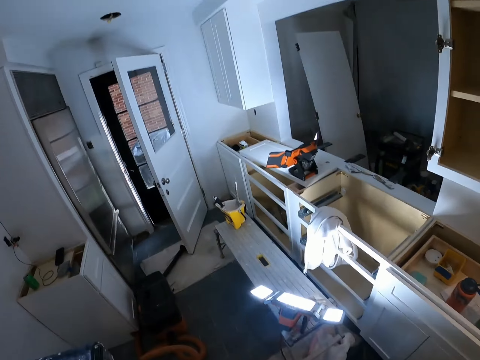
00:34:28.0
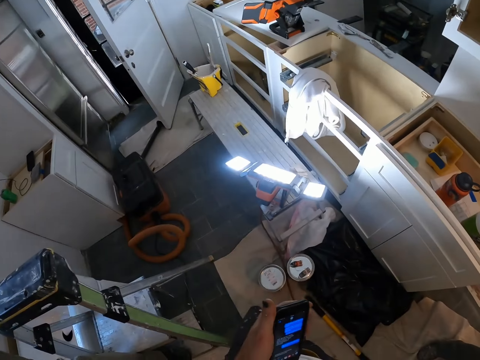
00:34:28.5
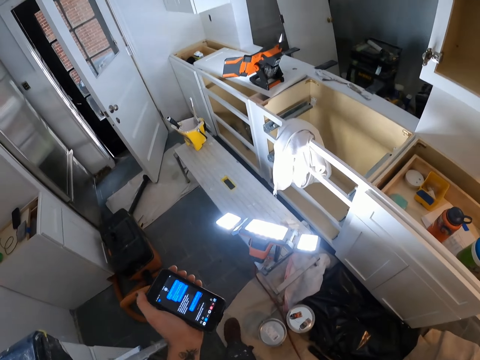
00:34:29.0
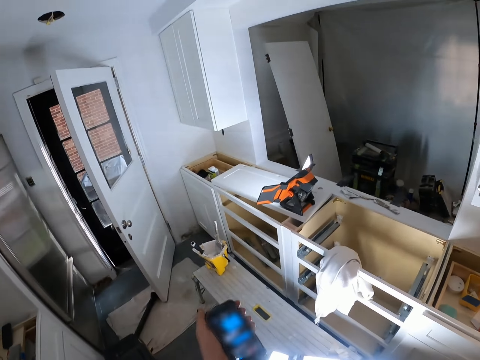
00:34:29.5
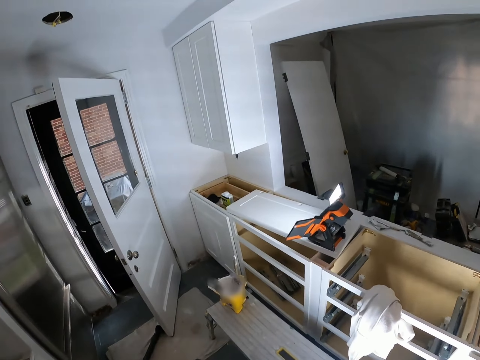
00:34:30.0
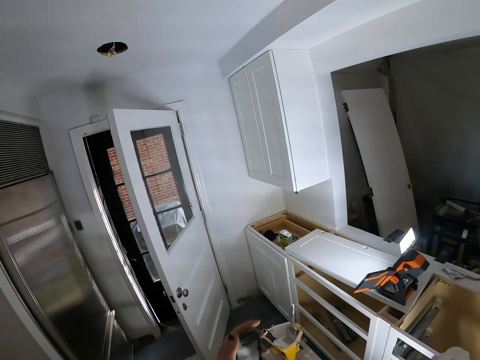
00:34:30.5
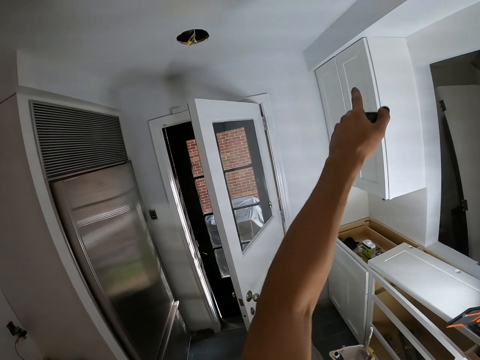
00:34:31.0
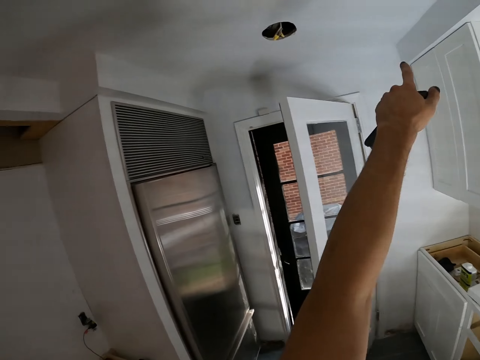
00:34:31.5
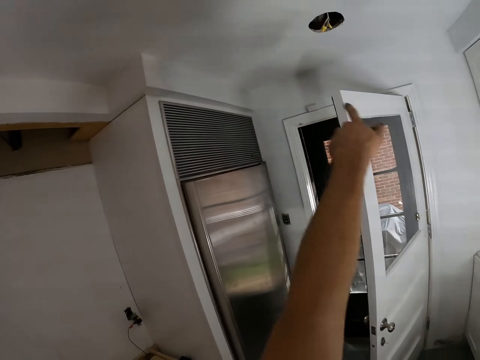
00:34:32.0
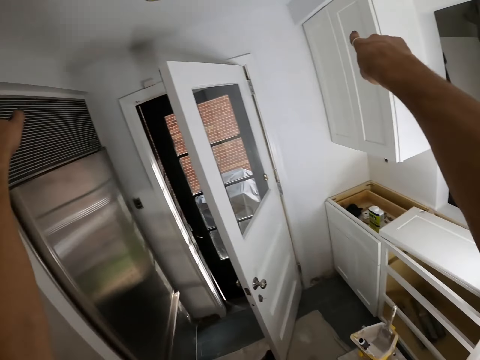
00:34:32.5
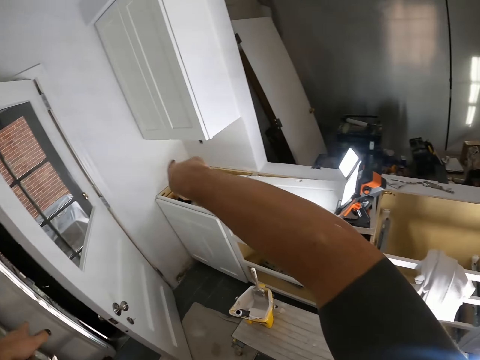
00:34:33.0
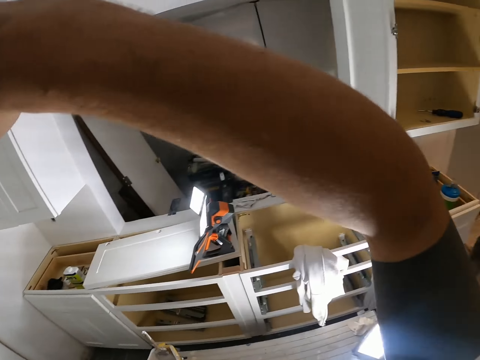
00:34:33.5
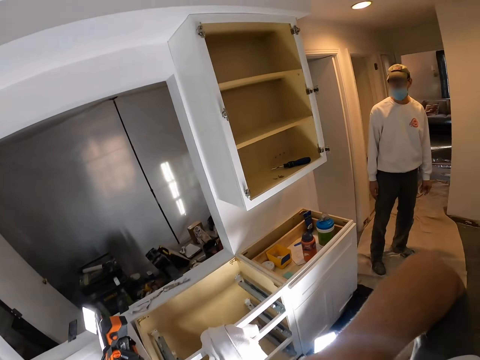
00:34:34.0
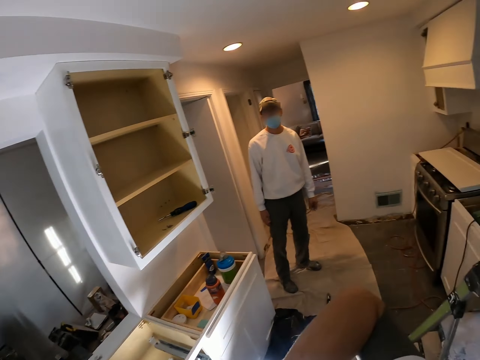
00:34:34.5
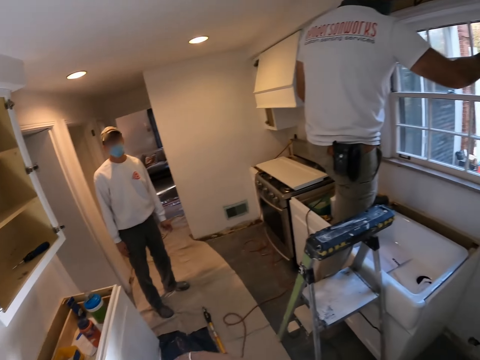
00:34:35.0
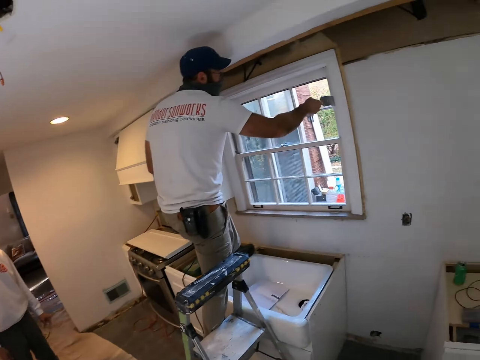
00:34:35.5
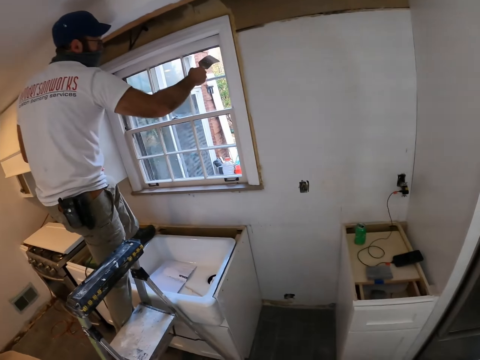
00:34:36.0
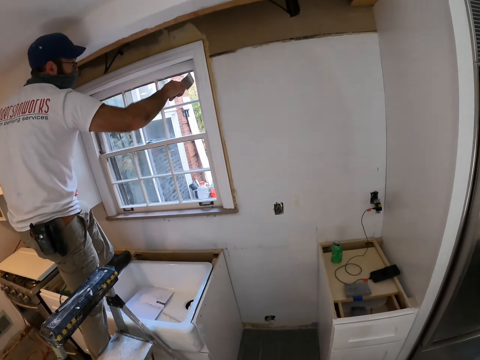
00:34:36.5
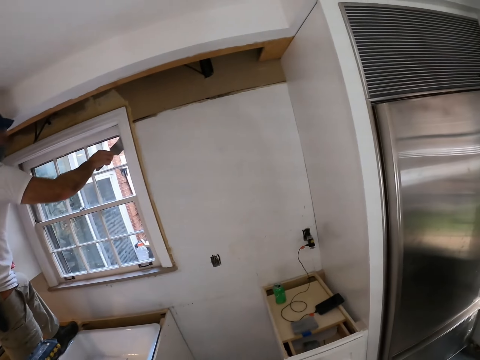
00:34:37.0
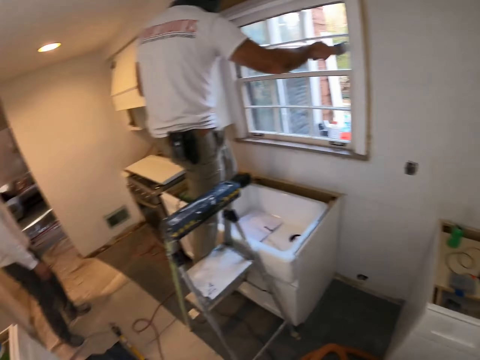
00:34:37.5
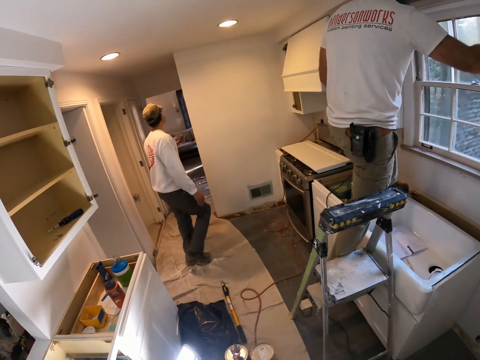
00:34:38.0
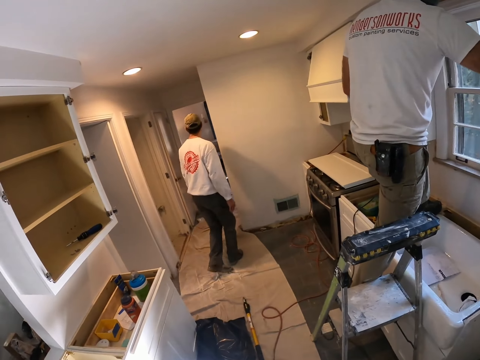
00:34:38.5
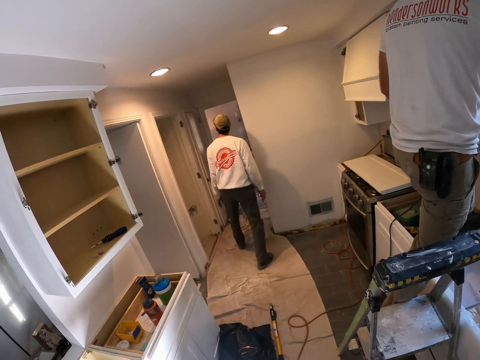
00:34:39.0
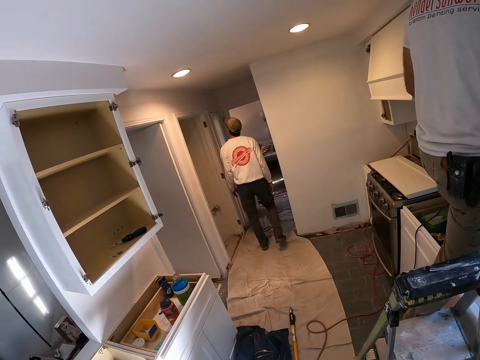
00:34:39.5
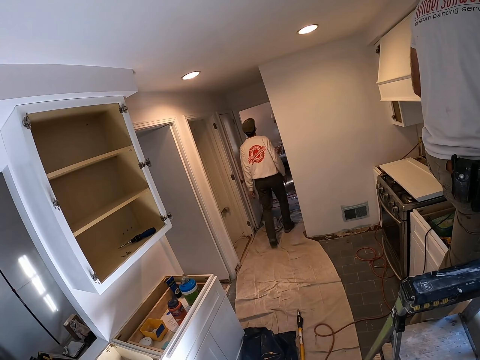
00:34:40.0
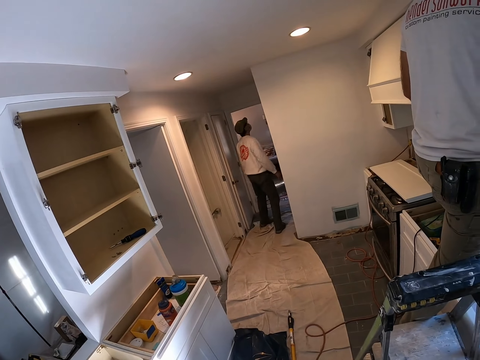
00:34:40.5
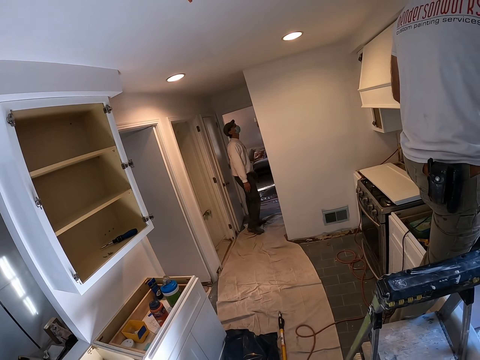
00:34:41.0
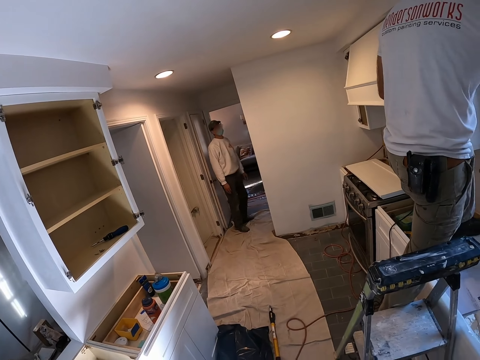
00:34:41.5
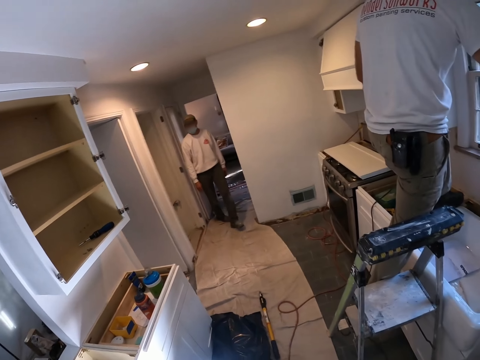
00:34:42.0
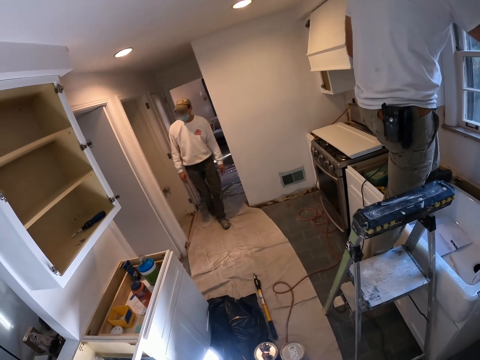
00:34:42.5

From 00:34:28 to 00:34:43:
The camera wearer looks around the house. He gestures with his hand. He points at a wall. He looks around the house. A man paints the wall. Another person moves around.

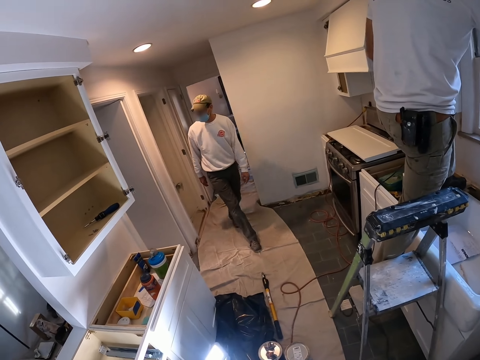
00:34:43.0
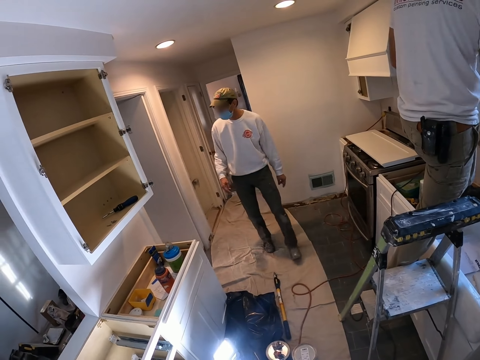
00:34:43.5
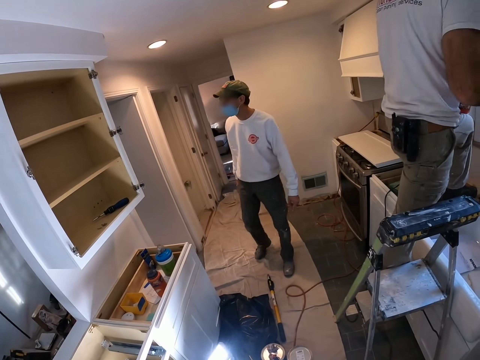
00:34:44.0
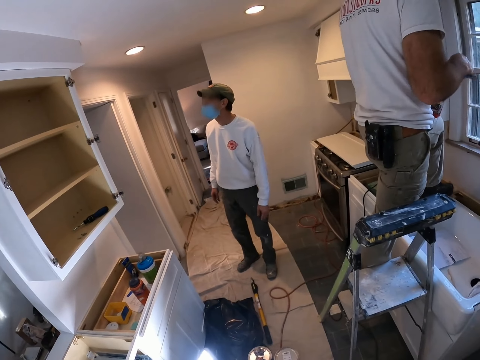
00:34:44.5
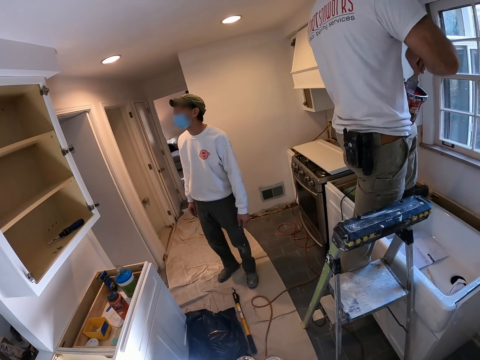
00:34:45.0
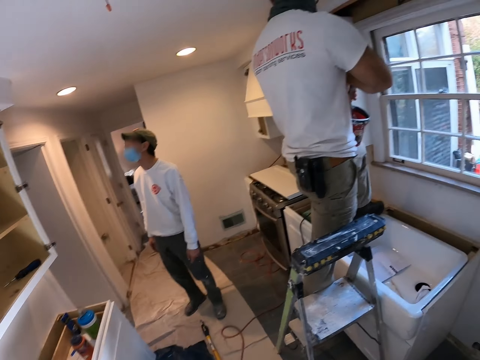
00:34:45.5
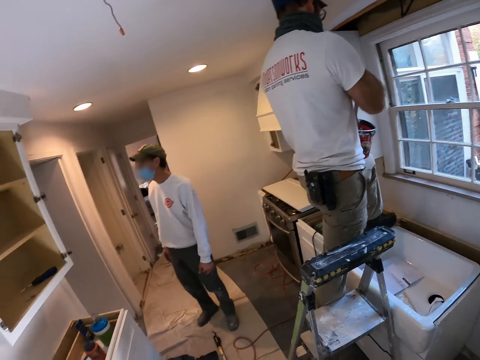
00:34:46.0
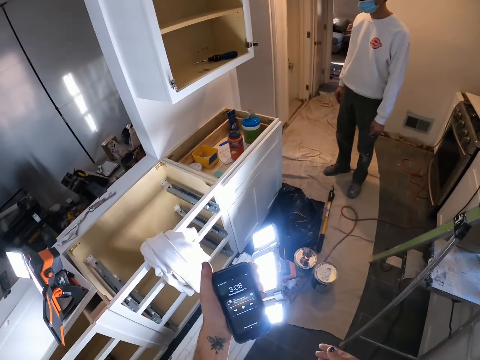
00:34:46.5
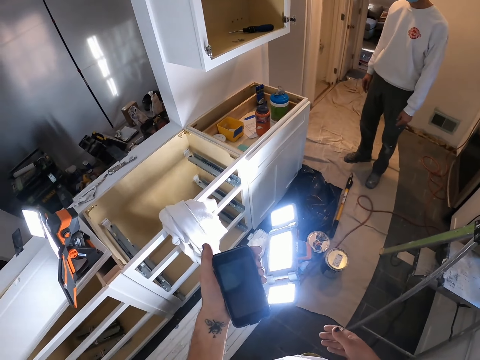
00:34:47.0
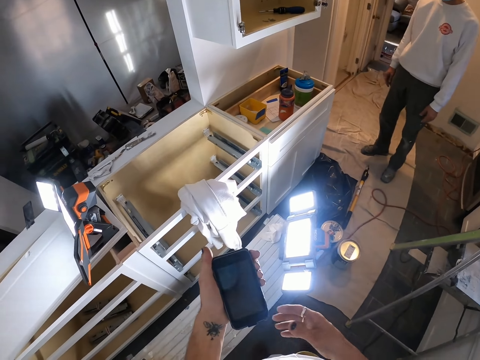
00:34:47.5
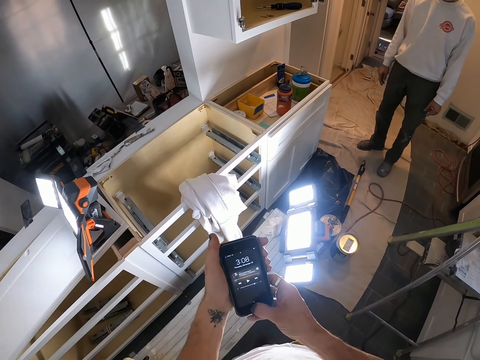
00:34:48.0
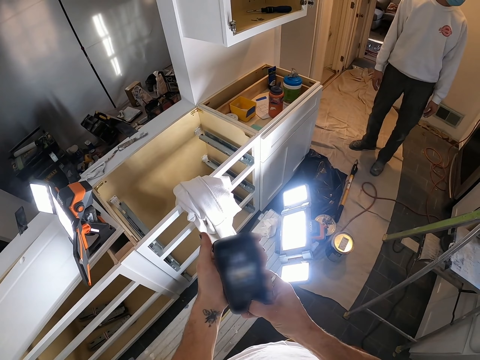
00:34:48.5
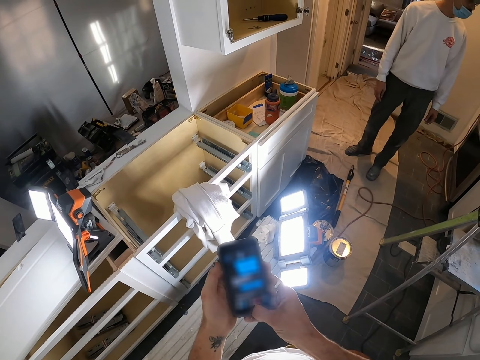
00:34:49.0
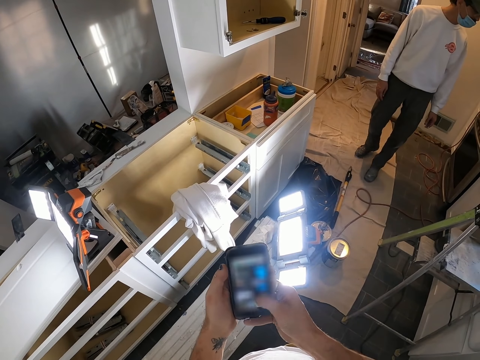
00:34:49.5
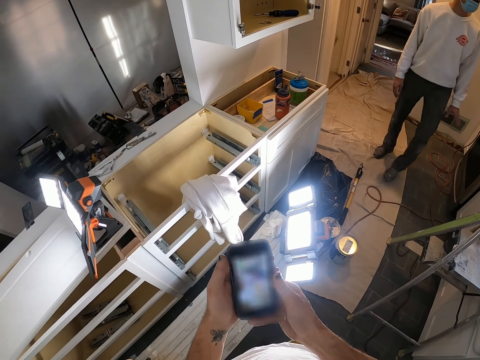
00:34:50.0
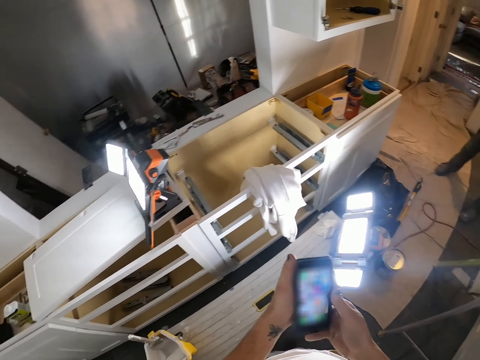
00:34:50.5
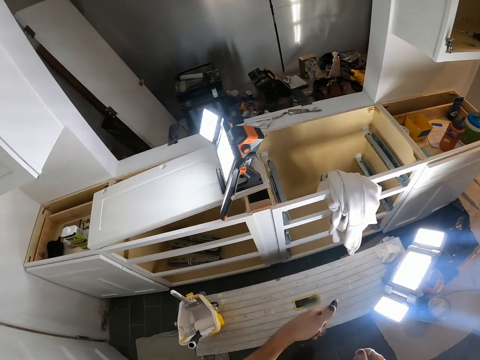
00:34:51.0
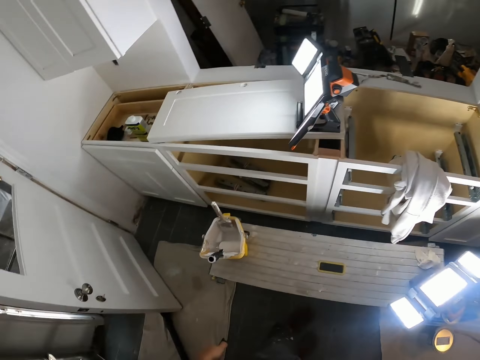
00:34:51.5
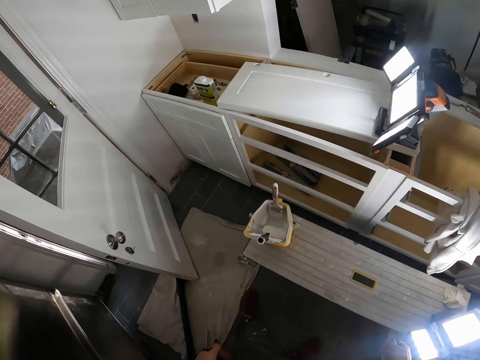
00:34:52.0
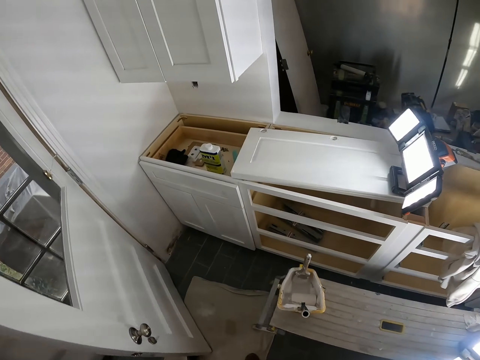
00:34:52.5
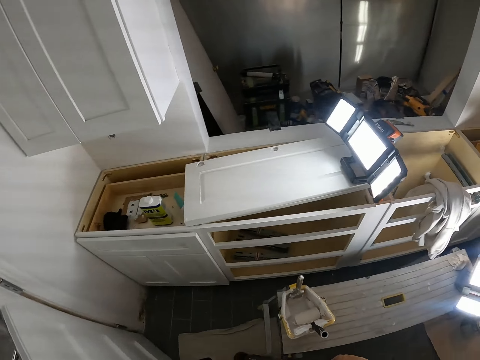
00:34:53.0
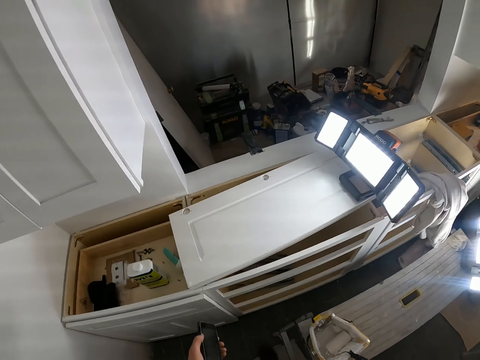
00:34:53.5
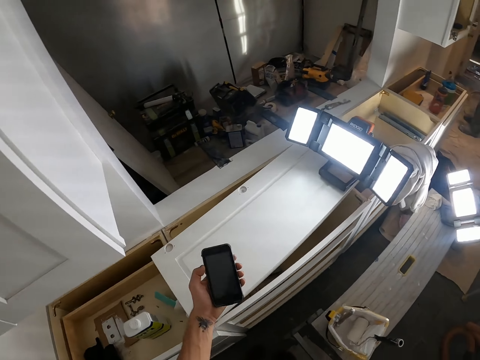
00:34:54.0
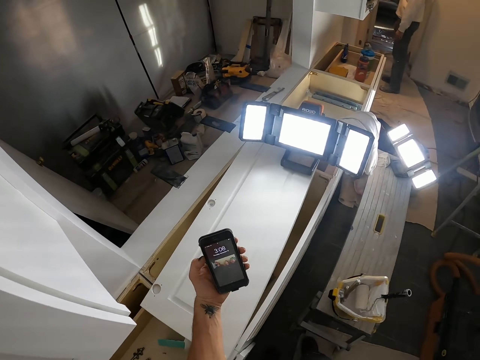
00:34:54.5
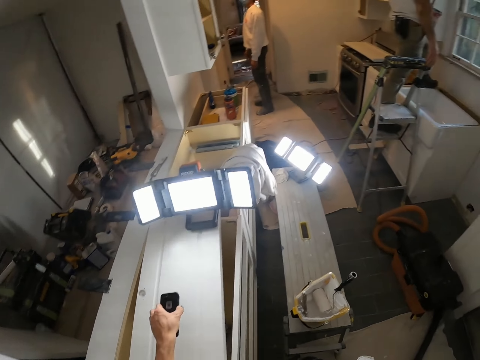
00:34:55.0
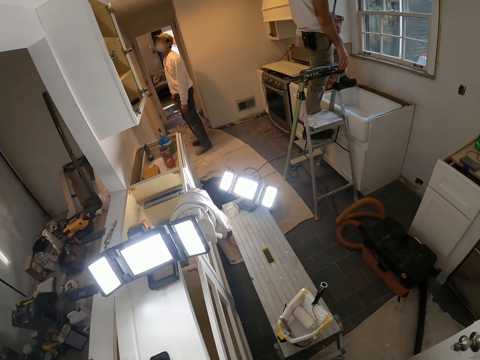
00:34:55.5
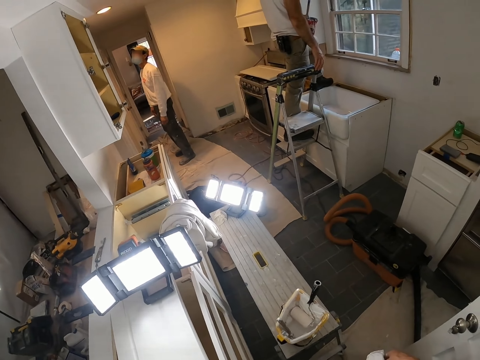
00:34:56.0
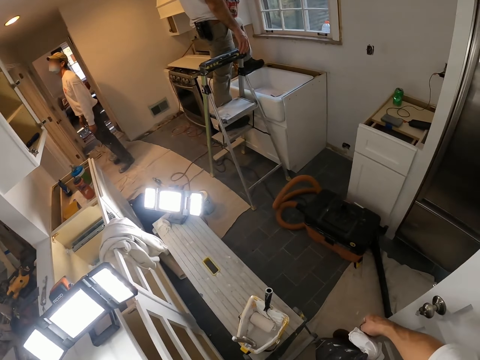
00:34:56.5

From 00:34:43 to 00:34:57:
The camera wearer dials the phone. He scrolls the phone. He looks at the phone. He places his phone on a table.
